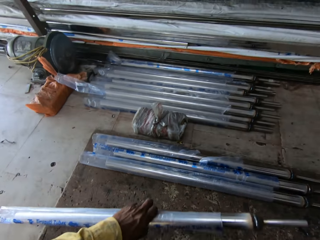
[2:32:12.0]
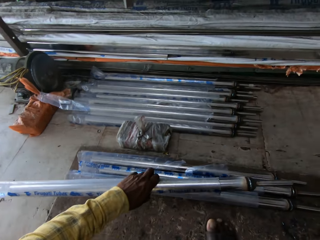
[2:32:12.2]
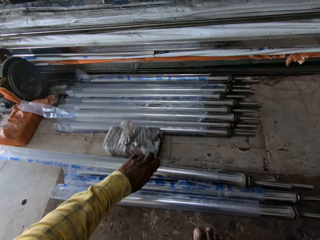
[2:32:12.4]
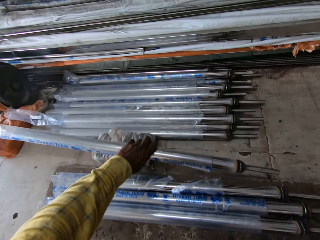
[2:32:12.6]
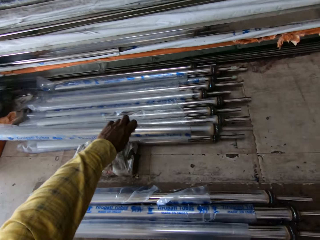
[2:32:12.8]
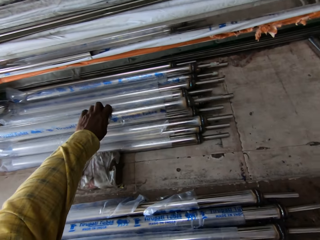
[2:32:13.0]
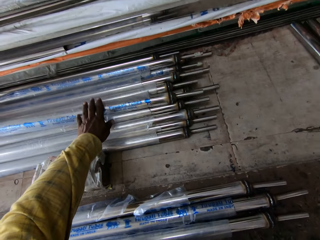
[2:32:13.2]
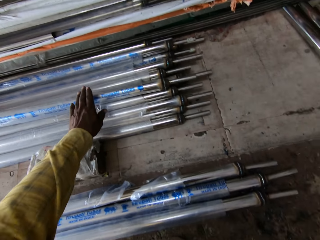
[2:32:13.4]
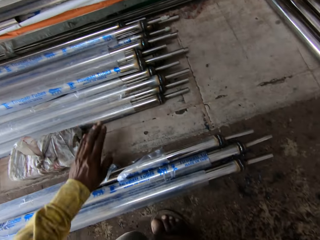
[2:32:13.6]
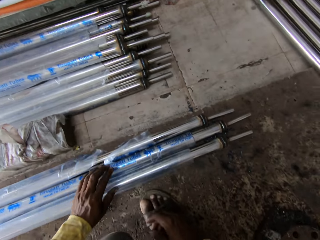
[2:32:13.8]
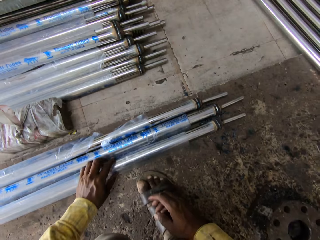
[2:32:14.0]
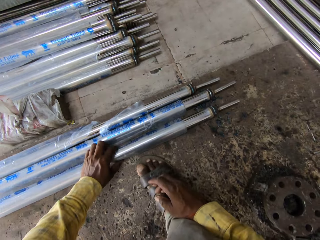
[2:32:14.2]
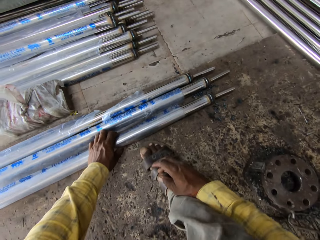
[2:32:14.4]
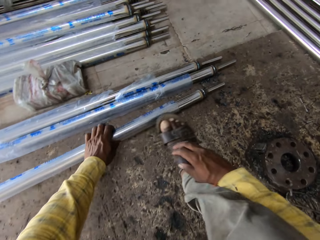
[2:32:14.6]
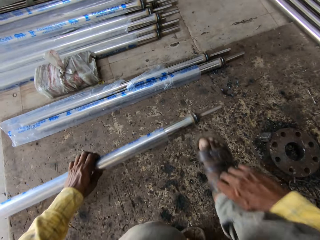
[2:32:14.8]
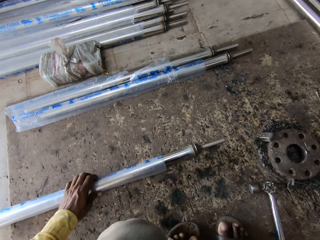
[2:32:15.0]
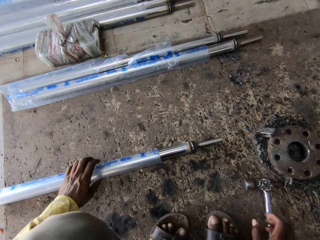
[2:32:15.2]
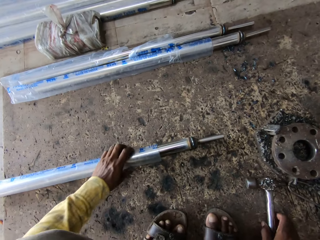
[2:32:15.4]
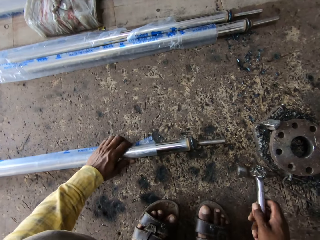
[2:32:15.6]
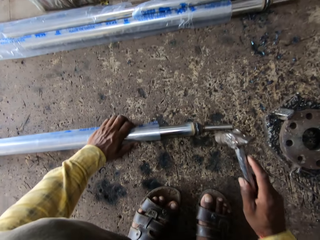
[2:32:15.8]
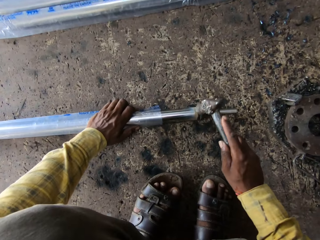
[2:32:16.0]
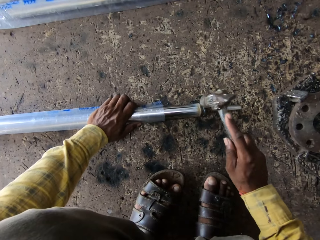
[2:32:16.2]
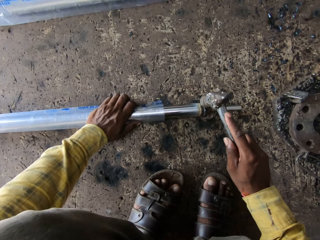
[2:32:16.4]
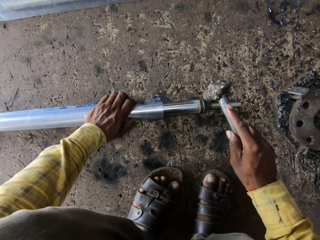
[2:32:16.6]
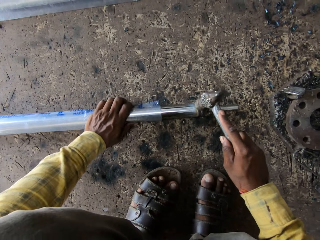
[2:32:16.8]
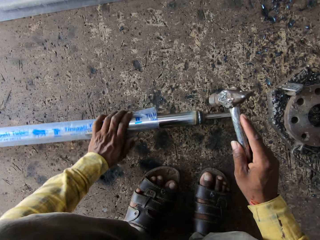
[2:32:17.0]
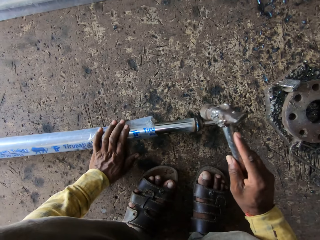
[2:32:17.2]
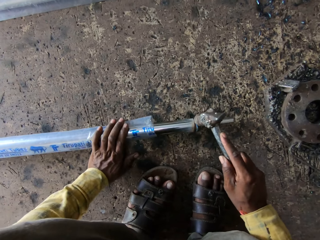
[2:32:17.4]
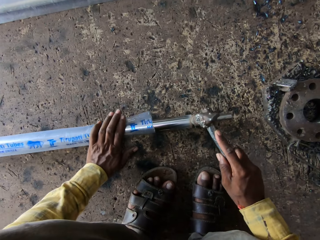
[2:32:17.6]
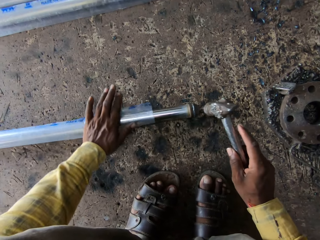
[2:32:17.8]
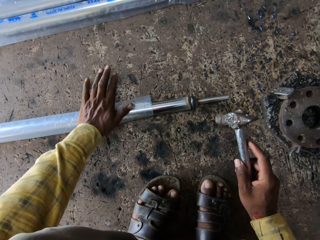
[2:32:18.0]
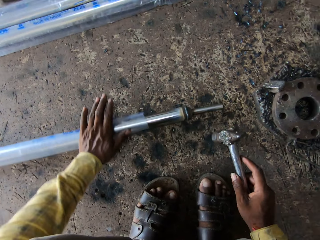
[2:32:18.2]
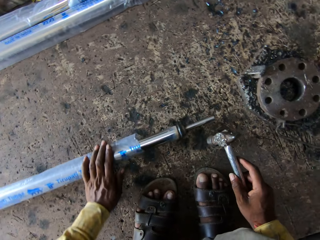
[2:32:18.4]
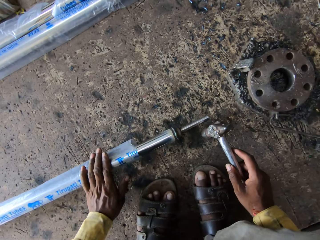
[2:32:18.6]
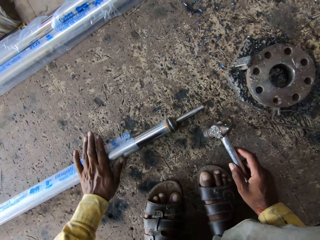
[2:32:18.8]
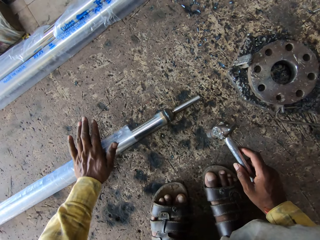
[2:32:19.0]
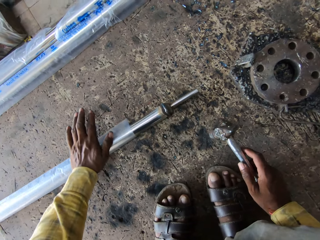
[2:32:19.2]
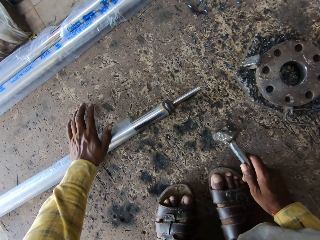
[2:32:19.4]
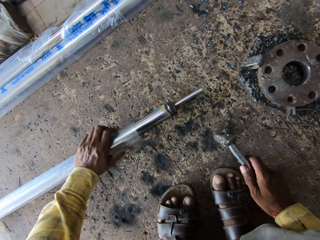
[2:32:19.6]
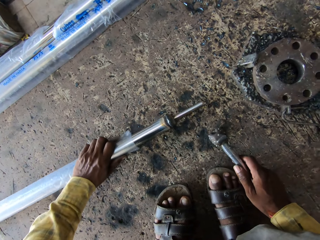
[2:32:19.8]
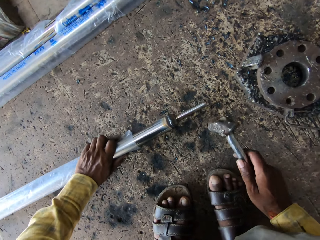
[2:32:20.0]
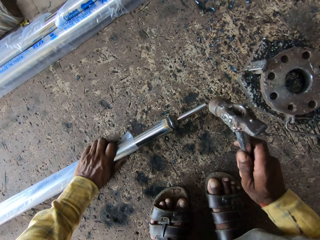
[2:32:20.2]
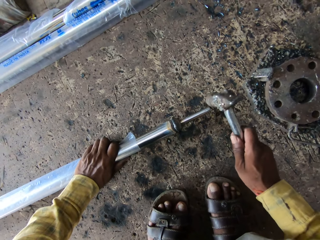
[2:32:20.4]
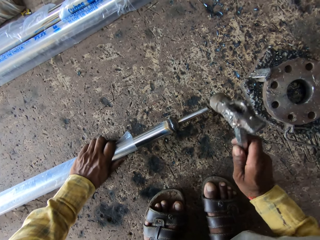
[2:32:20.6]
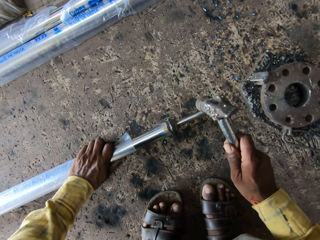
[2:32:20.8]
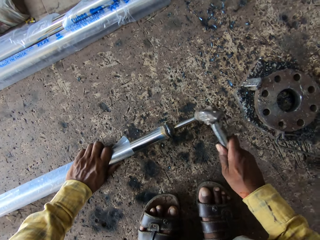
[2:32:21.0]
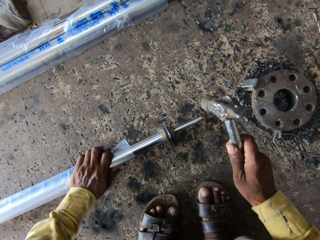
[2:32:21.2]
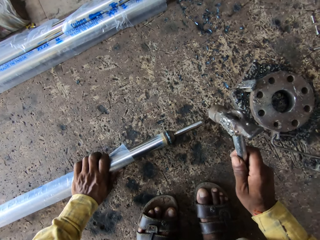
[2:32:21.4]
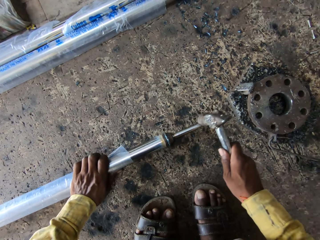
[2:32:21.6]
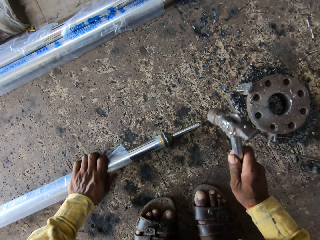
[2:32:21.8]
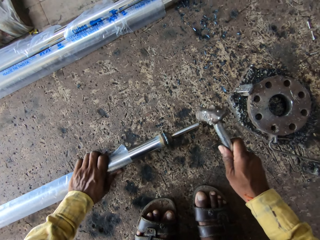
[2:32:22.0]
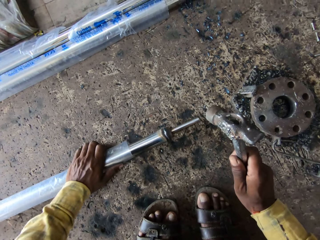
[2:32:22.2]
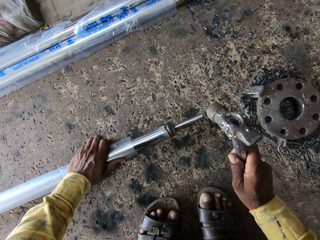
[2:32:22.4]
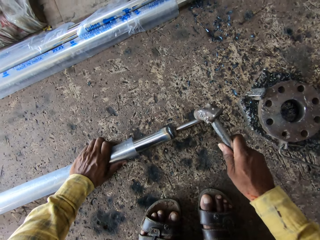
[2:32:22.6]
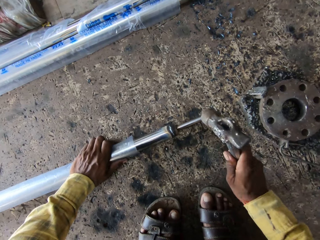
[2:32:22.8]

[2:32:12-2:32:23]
The camera wearer lifts the metal rod and puts the metal rod aside. They pull back the left hand. They pull the metal rod and pick up the metal rod. They pull back the right leg. They pick up the hammer, move the hammer, and hit the metal rod with the hammer. They move the metal rod down and roll the metal rod. They hit the metal rod with the hammer.

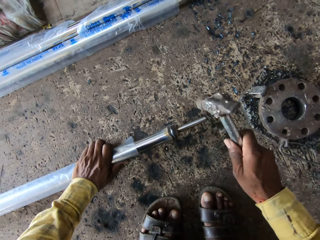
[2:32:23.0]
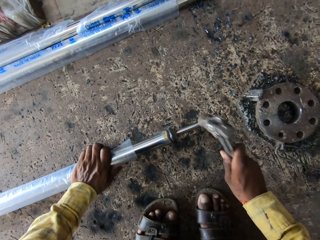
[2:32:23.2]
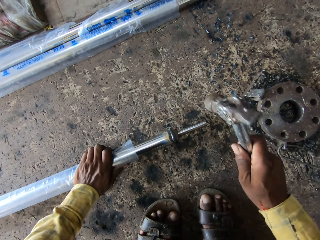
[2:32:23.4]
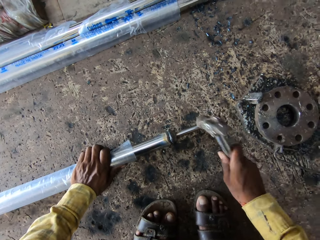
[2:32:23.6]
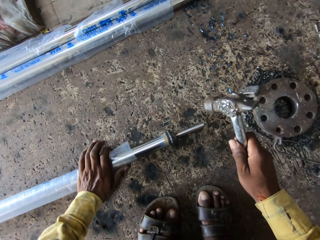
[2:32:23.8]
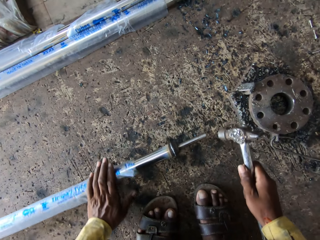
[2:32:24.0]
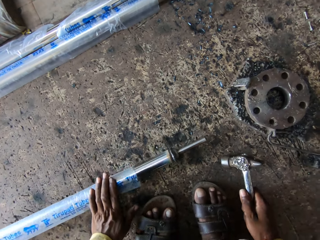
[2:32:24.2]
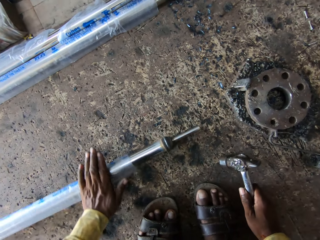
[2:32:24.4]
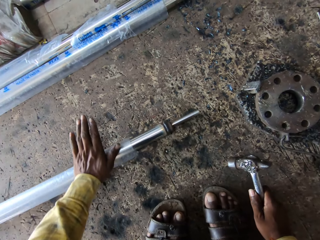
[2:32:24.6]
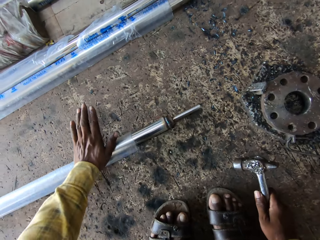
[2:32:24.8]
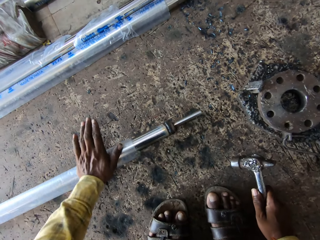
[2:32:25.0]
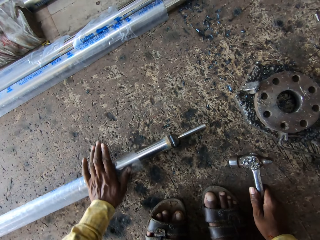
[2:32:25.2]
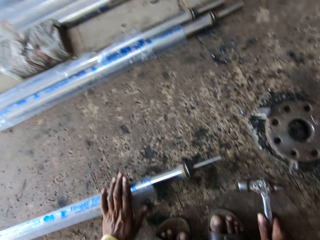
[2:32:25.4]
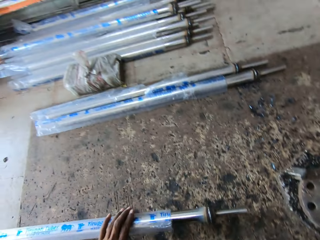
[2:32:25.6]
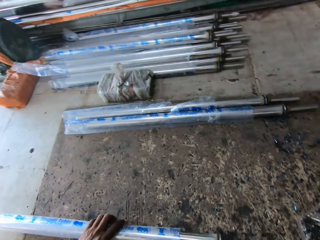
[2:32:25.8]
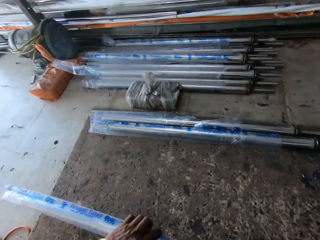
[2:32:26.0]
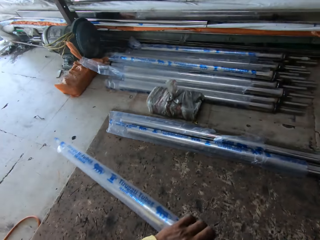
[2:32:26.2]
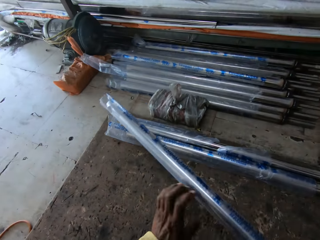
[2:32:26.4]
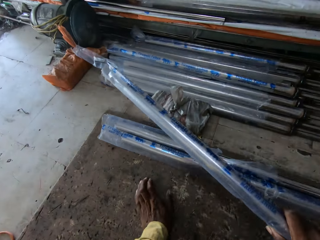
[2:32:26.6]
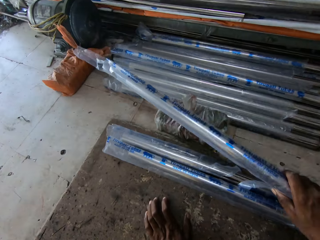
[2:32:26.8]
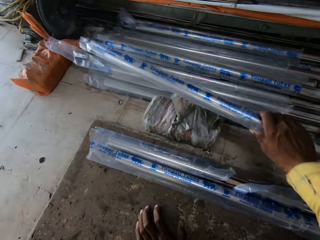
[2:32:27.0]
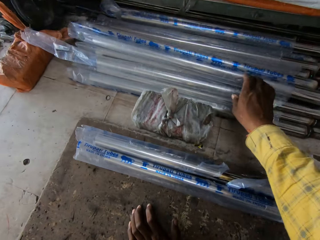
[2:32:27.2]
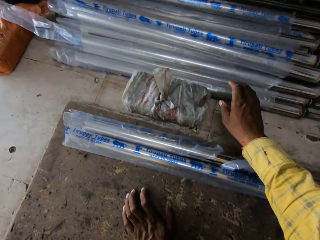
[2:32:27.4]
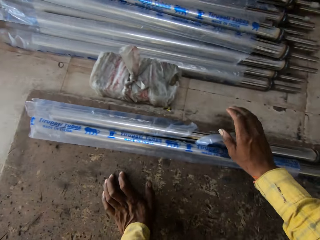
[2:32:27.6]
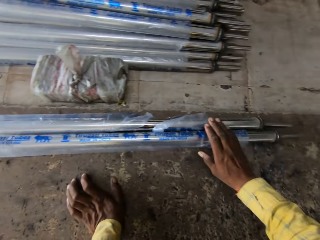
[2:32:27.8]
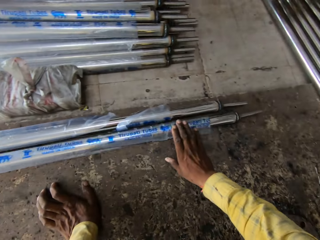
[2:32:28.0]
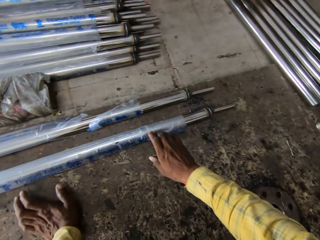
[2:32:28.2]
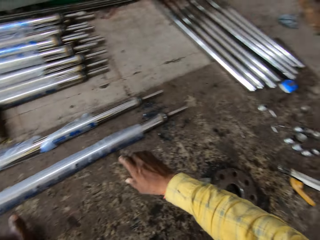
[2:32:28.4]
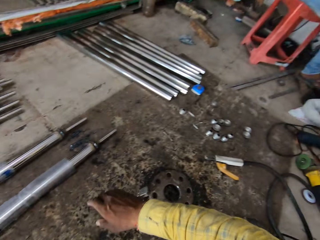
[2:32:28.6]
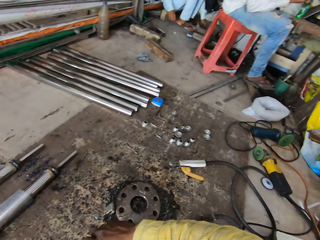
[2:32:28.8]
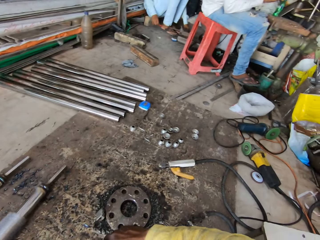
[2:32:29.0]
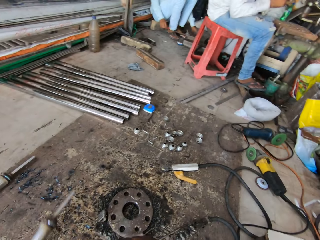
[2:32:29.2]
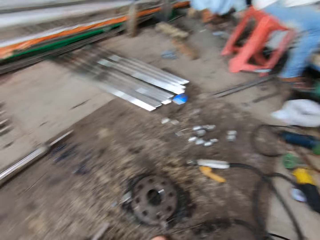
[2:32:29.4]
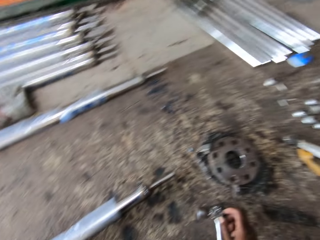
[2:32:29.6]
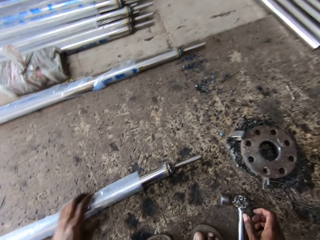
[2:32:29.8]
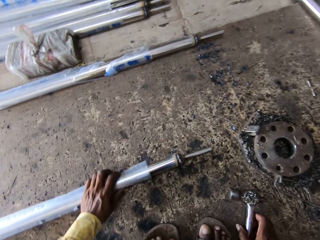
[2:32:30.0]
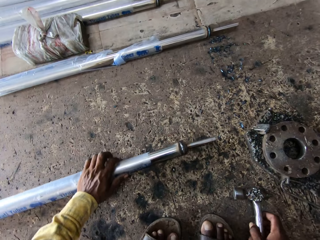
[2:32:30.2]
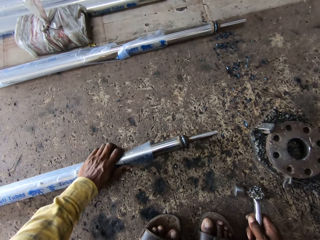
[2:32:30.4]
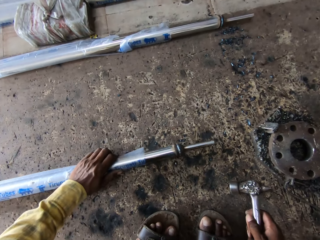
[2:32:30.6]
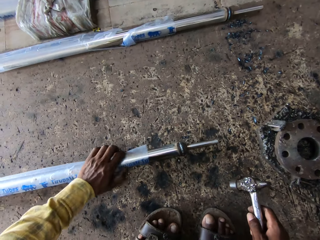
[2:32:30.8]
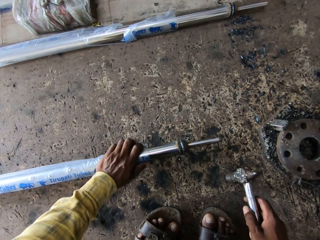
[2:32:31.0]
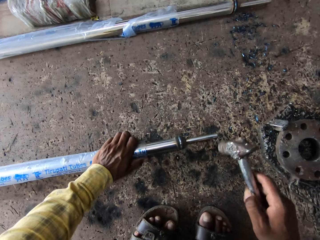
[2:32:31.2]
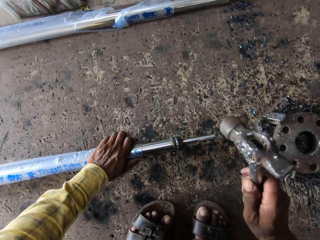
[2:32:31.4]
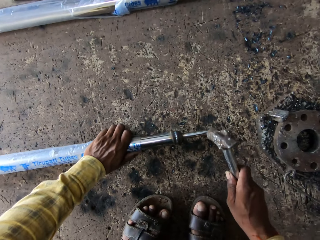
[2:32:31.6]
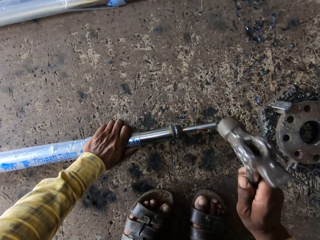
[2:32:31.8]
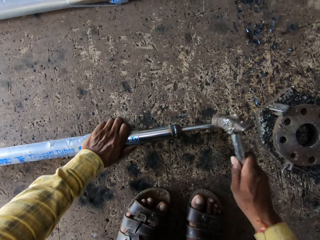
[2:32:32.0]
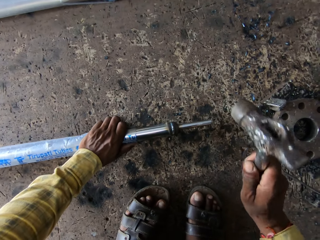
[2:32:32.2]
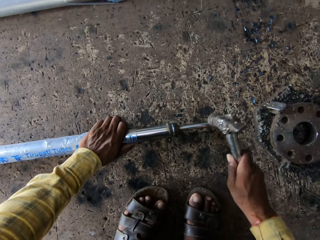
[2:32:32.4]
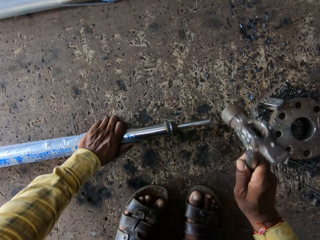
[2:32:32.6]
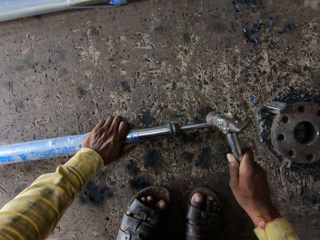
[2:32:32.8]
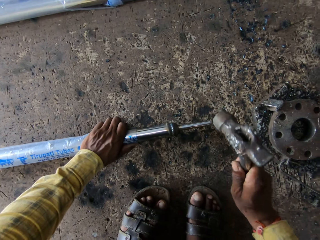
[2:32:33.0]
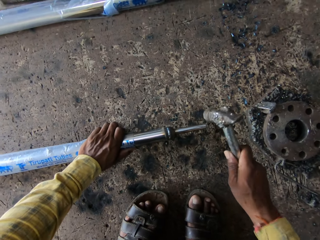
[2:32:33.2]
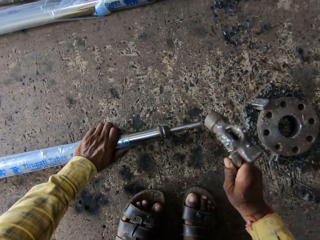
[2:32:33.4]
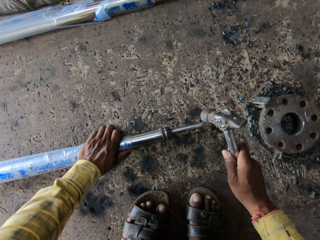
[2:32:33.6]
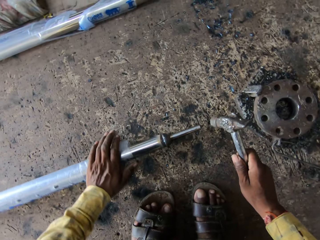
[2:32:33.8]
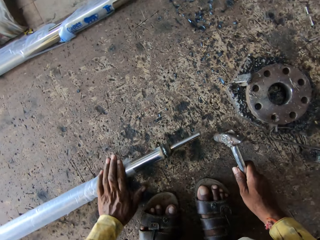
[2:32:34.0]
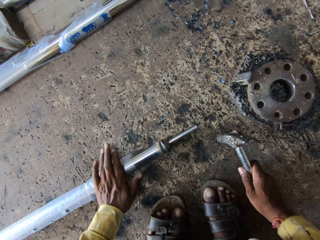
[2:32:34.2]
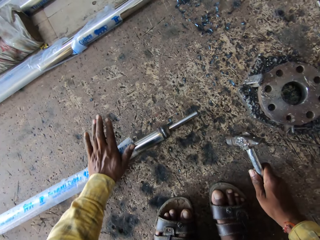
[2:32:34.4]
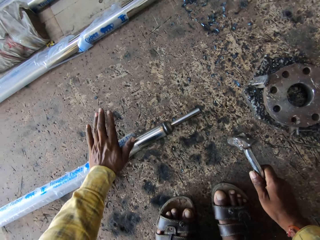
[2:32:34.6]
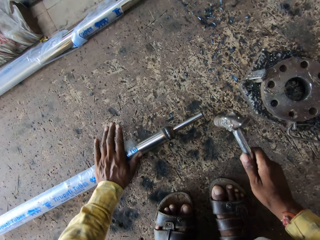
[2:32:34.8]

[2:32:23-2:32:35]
The camera wearer moves the metal rod down and rolls the metal rod. They lift the metal, transfer the metal rod to the right hand, move the metal rod, and put the metal rod aside. They pull back the right hand. They pull the metal rod and pick up the metal rod. They look around. They pull the metal rod. They pick up a hammer, lift the hammer, and hit the metal rod with the hammer. They roll the metal rod and move the metal rod down.
